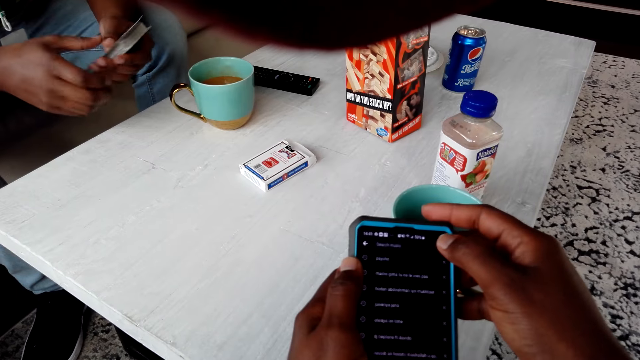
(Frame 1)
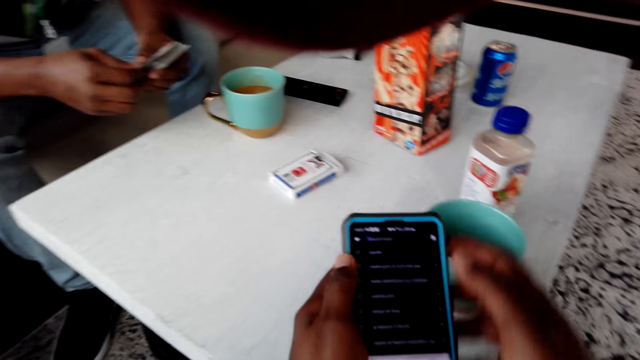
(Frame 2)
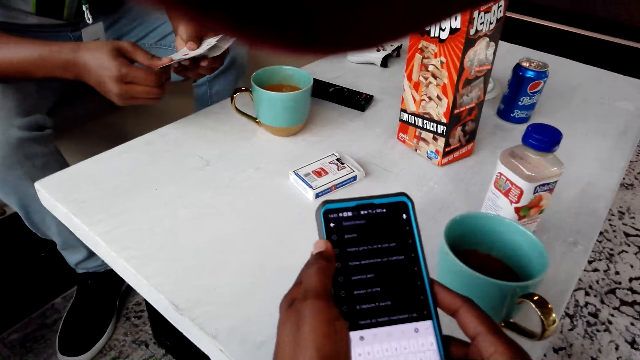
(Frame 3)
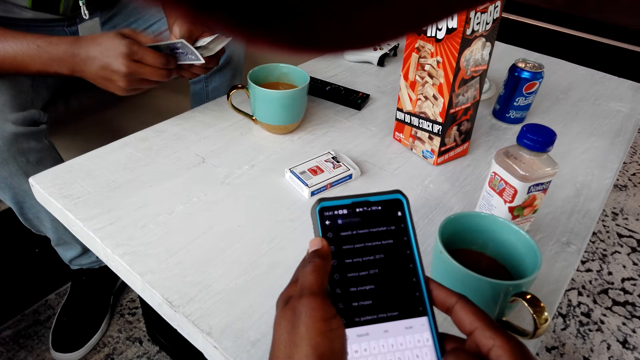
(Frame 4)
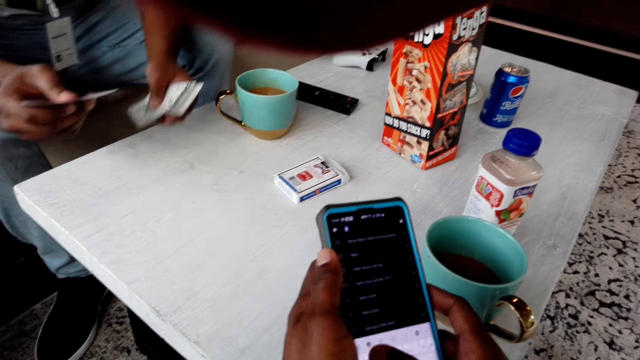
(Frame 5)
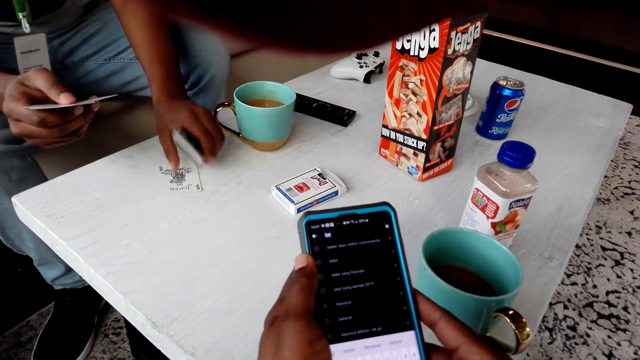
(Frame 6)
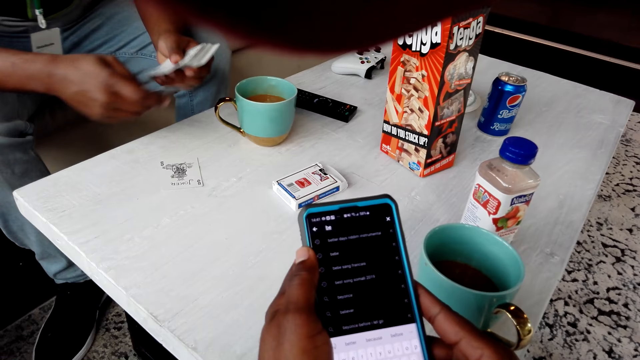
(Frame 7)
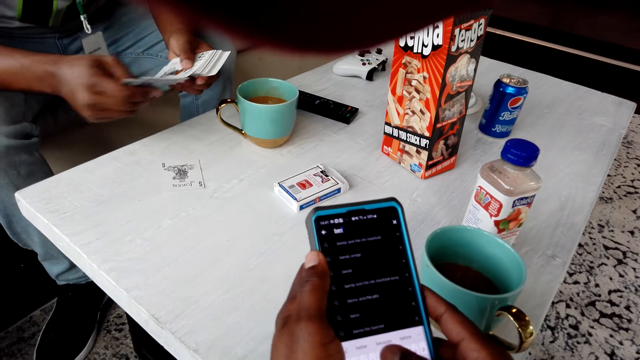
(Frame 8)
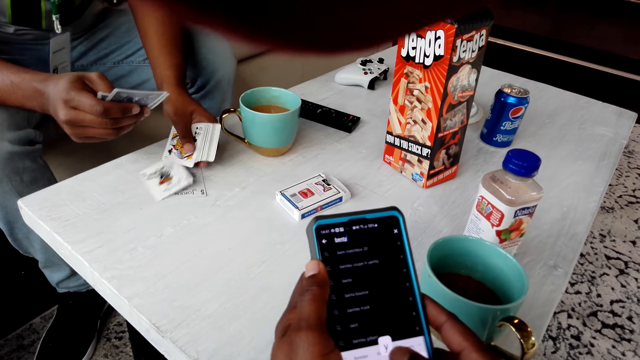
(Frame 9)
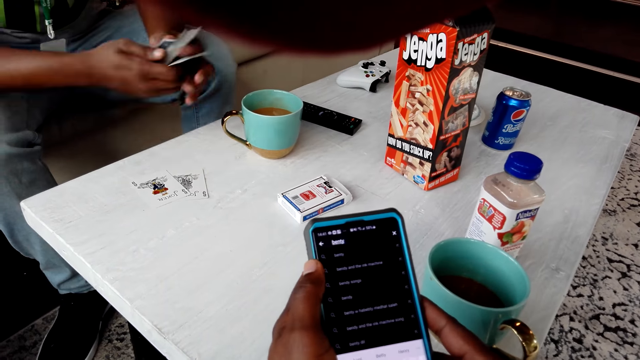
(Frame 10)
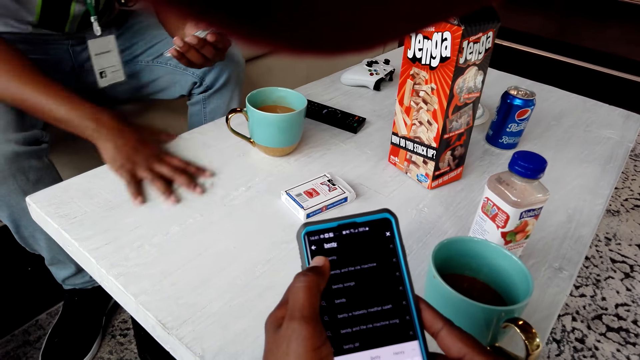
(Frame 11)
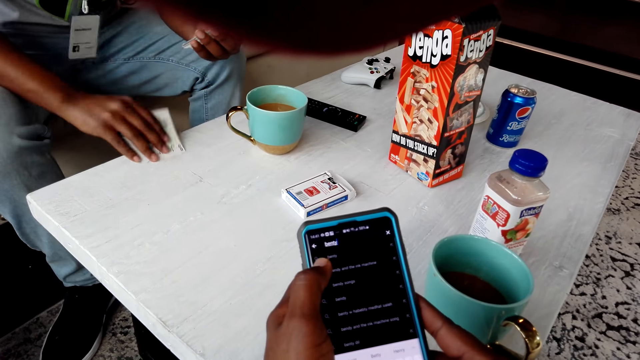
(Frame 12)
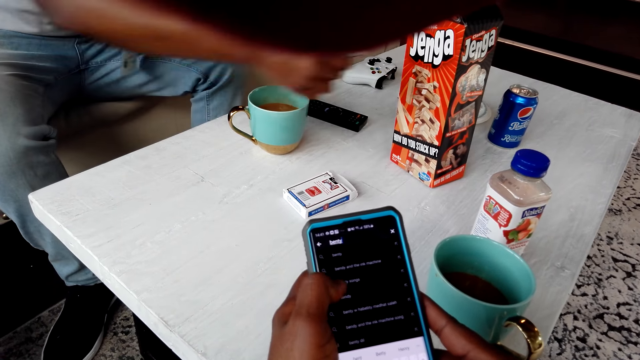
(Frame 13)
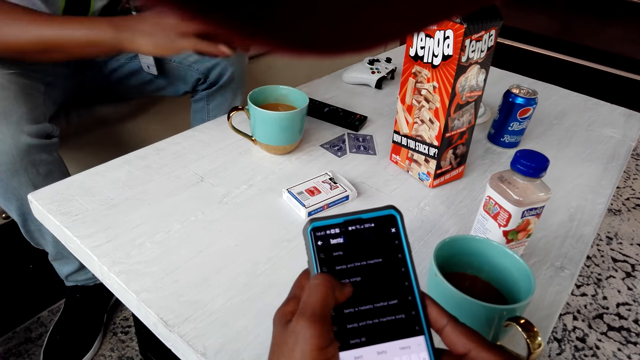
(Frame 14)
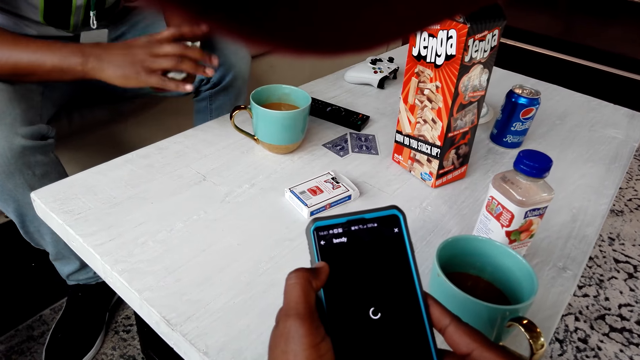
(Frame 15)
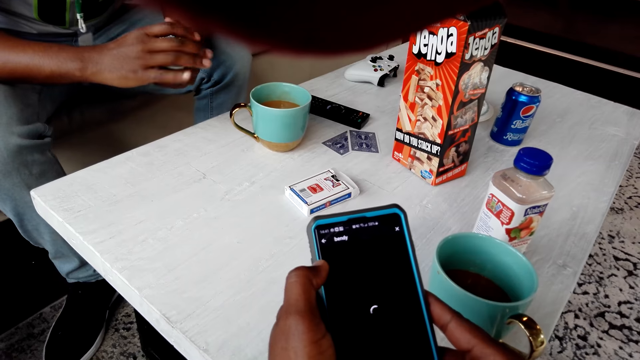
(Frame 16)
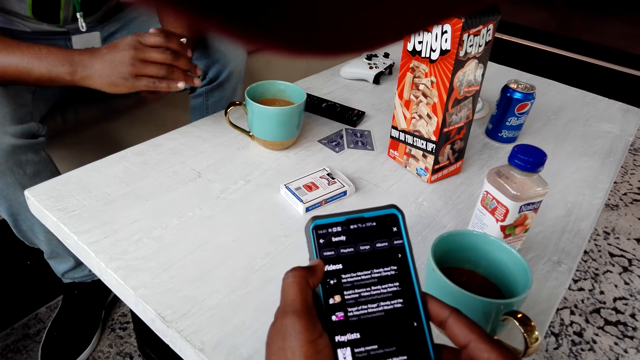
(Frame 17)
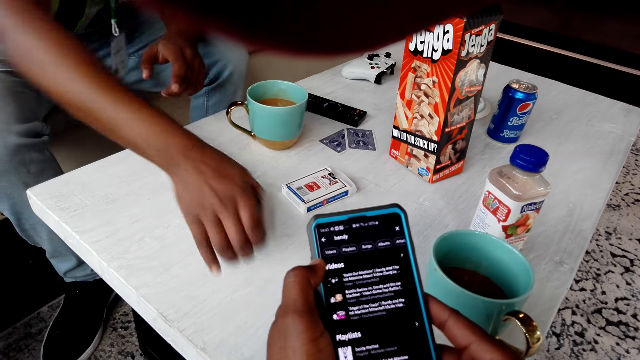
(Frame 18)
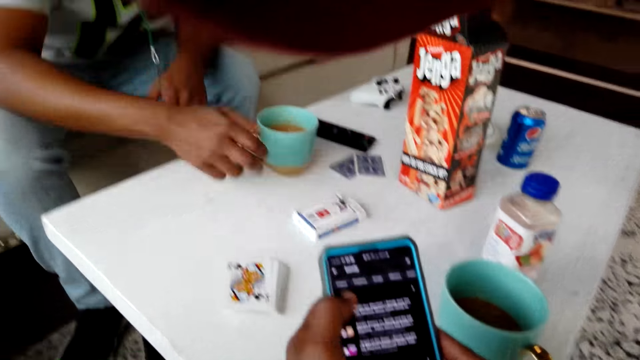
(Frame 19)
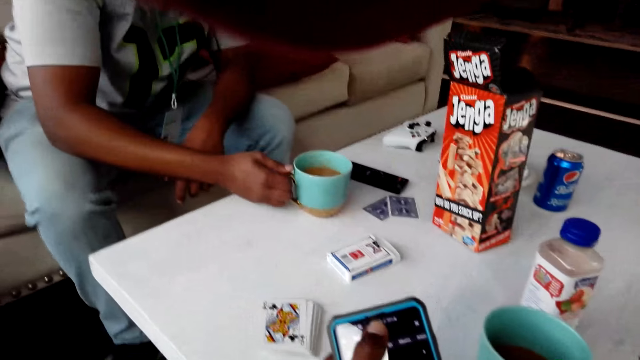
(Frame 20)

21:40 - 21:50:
The camera wearer scrolls the phone. The person places a card on a table. The camera wearer sorts the playing cards. The person moves the cards on the table. The camera wearer sorts the playing cards. The person puts the playing cards on the table and sips from a cup from the table.

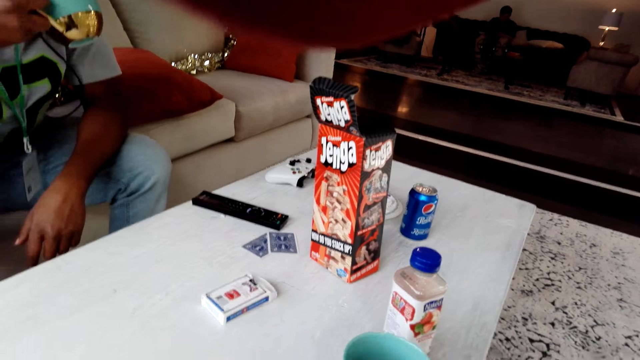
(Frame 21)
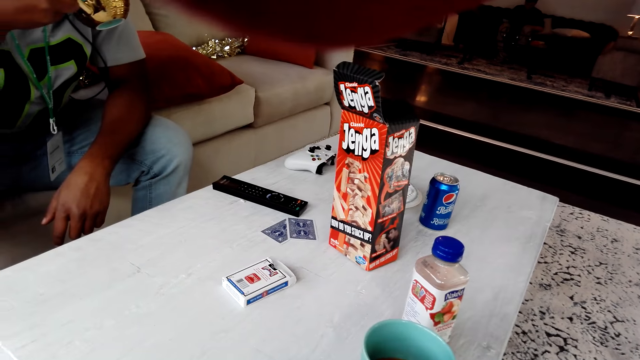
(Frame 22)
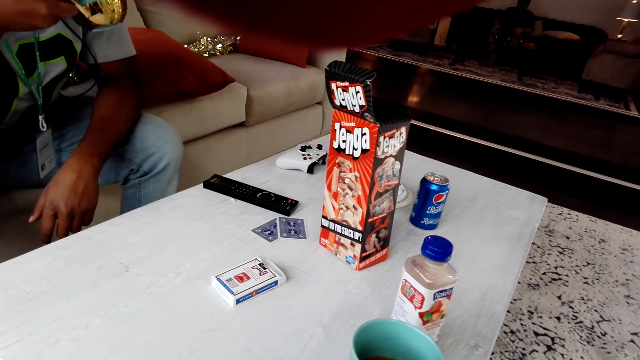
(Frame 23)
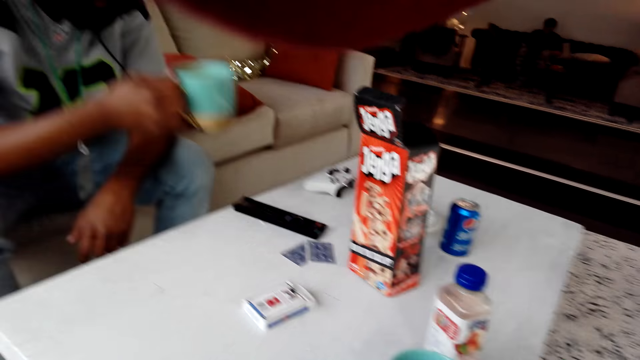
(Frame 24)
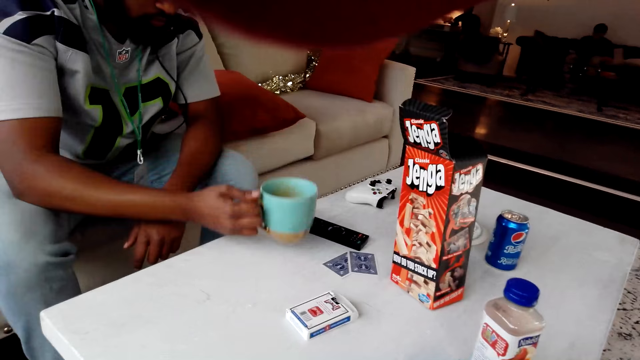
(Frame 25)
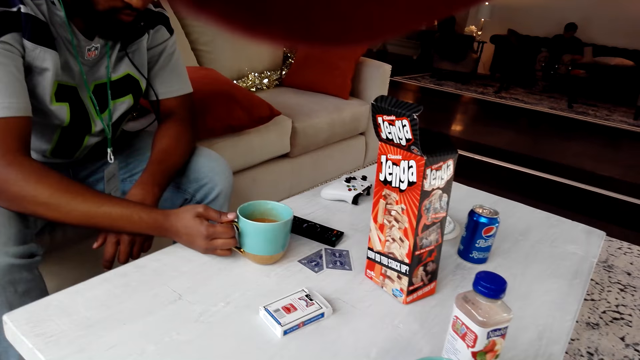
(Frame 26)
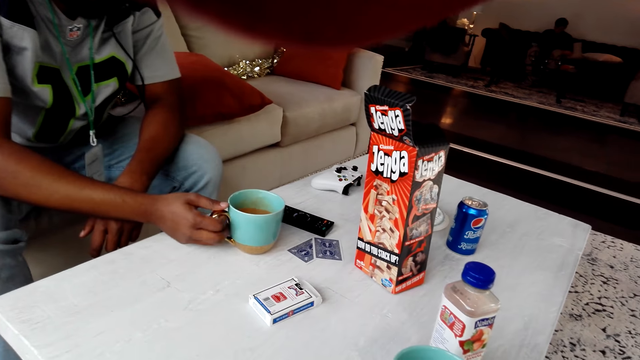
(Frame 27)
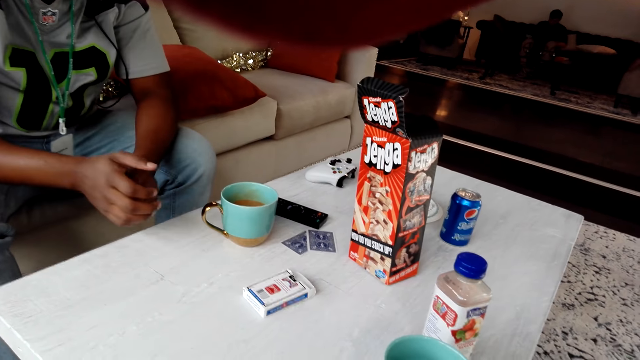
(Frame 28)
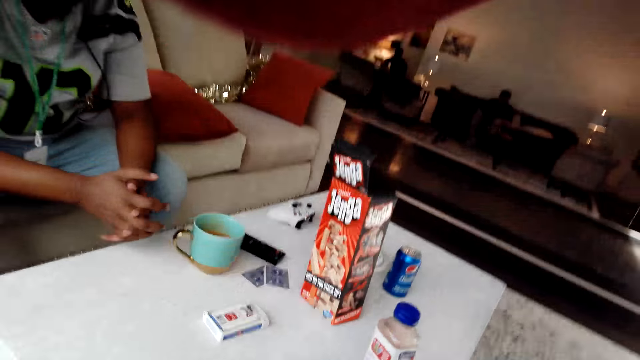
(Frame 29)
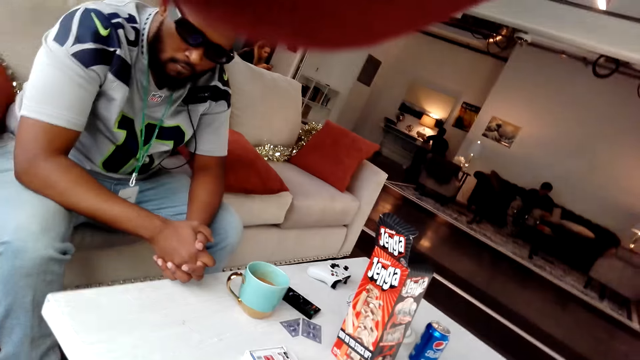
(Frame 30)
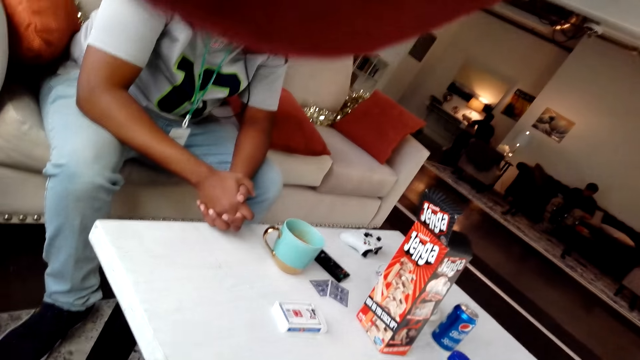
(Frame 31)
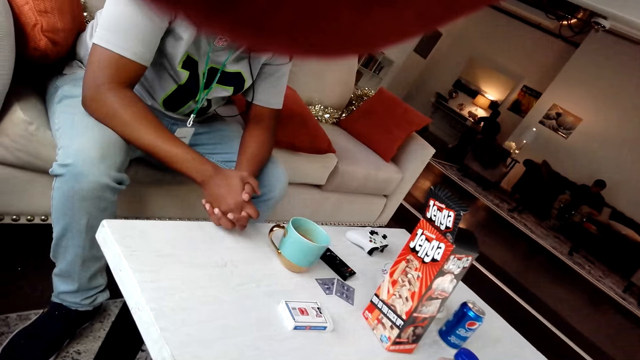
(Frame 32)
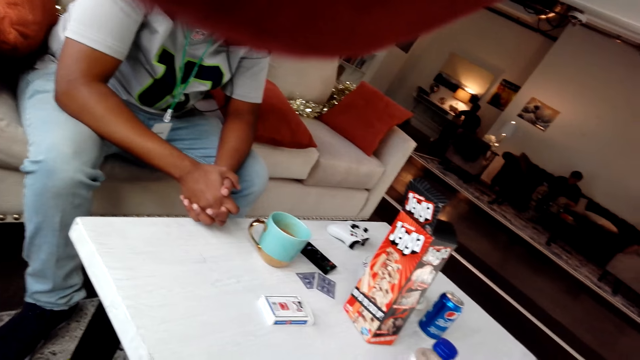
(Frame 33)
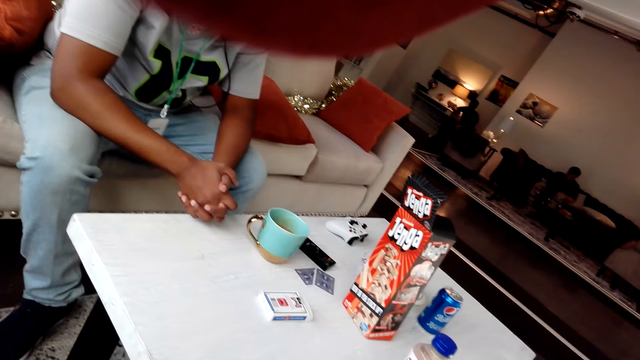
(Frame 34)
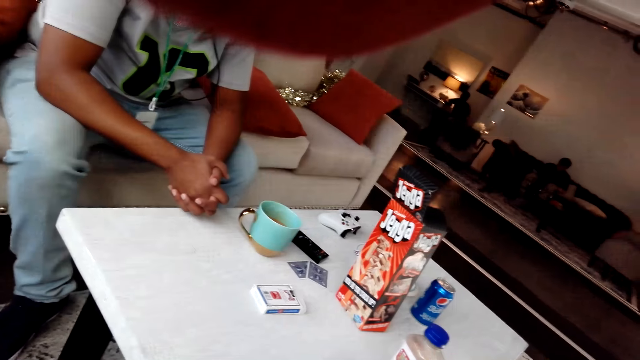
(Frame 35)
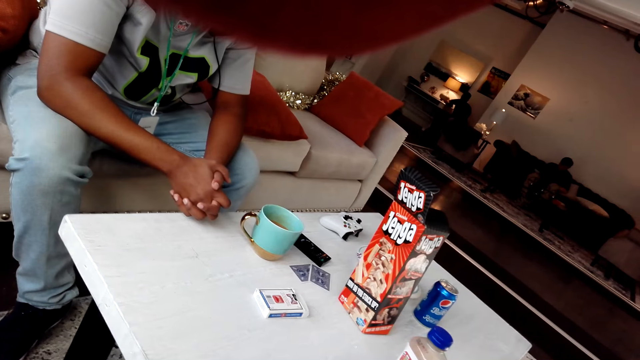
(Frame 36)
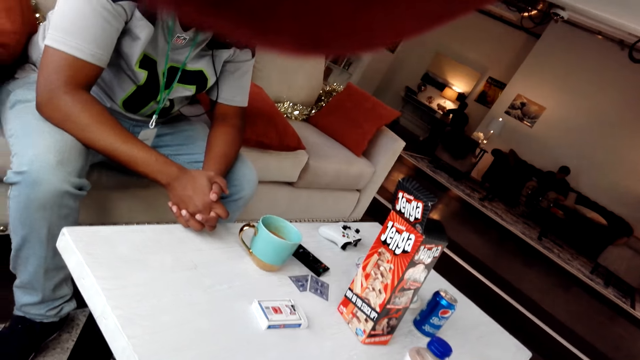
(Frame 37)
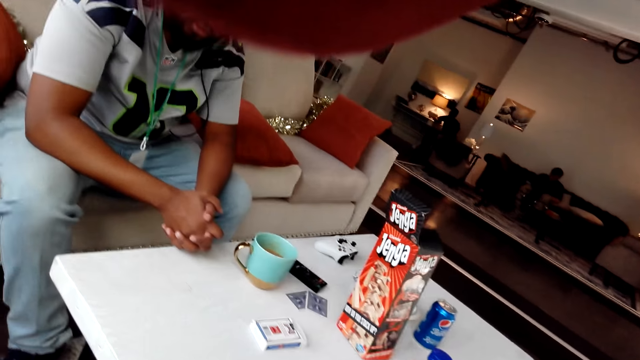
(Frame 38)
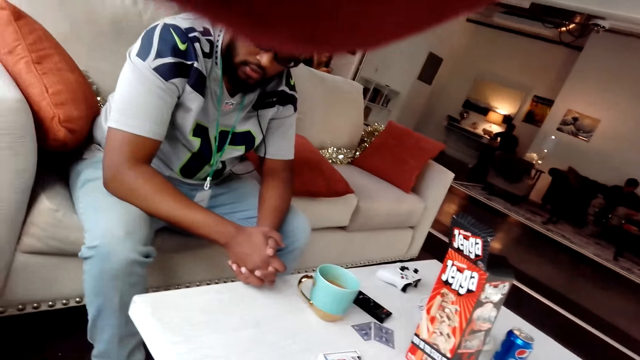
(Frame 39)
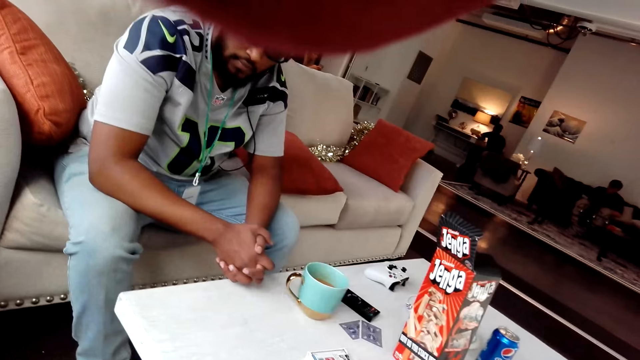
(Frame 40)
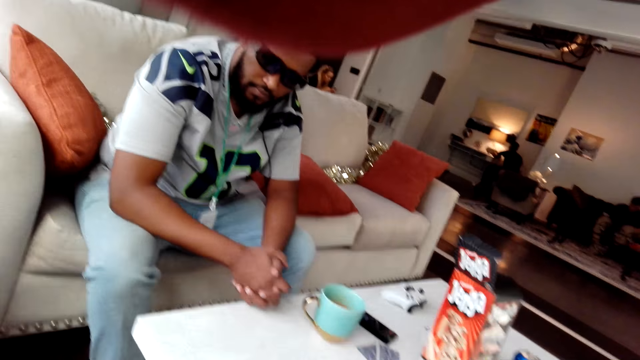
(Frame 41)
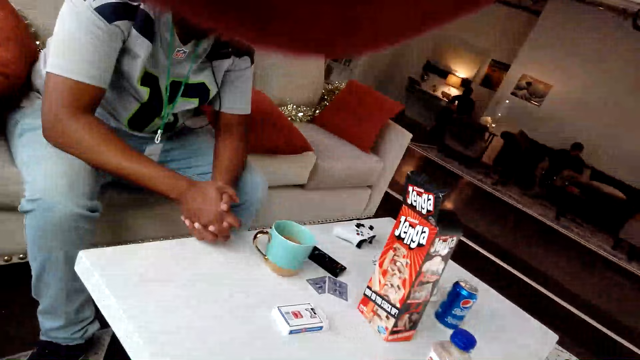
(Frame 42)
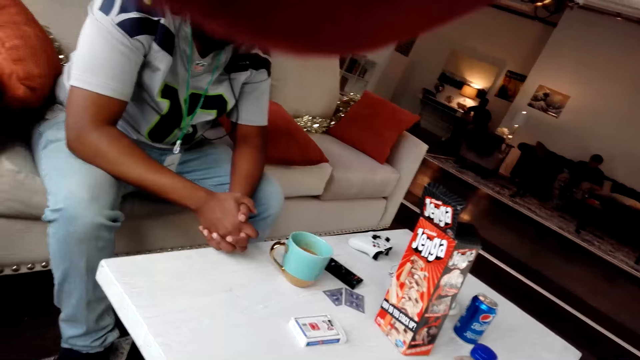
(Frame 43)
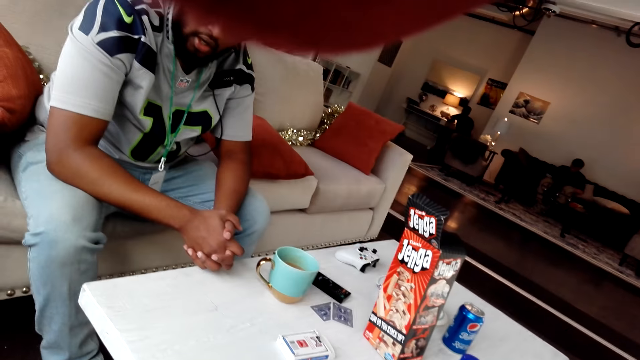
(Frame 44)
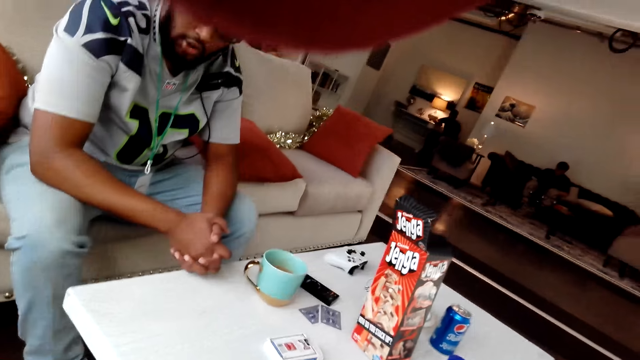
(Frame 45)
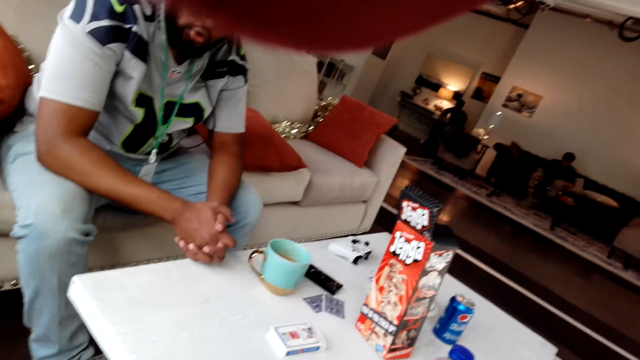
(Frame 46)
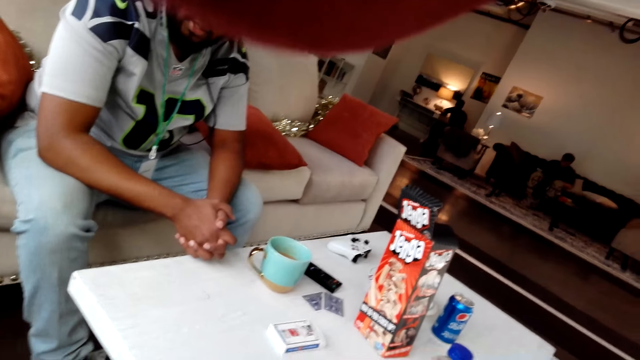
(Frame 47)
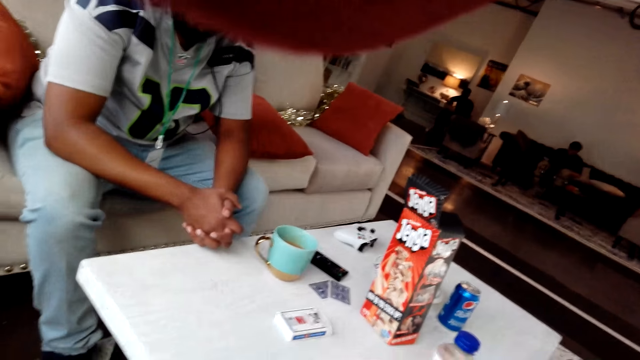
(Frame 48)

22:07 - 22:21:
A person places a cup of tea on a table. The person drinks. The person sits on a couch.
